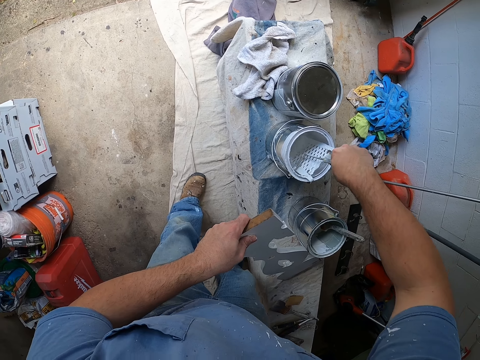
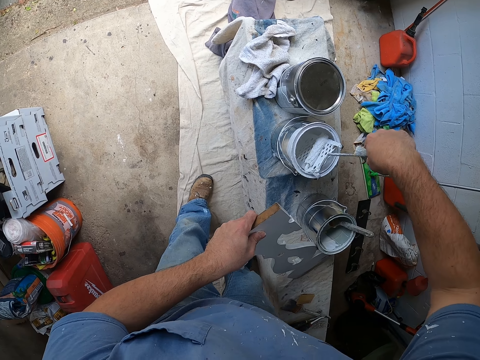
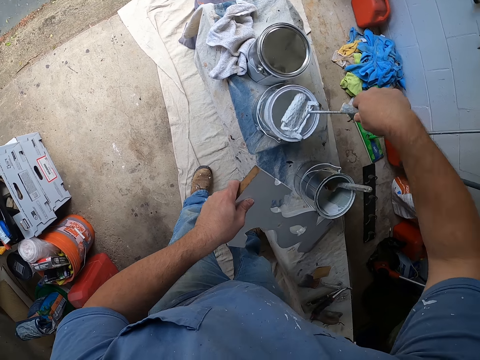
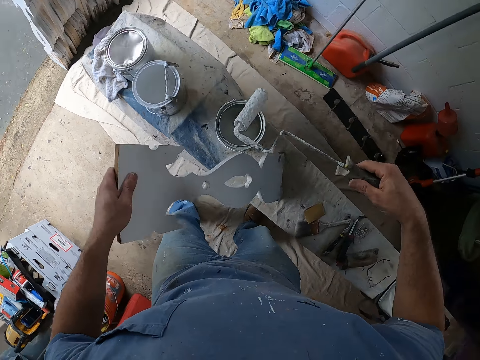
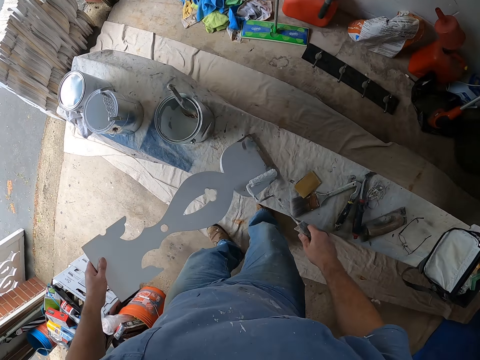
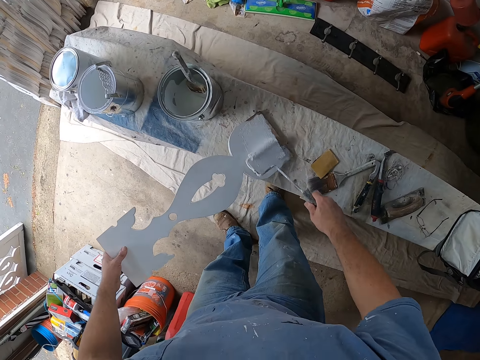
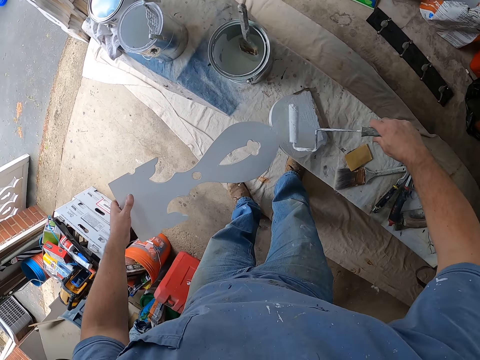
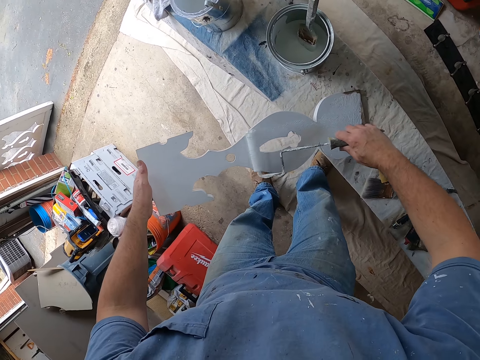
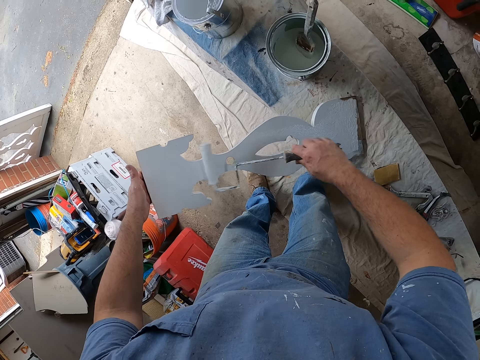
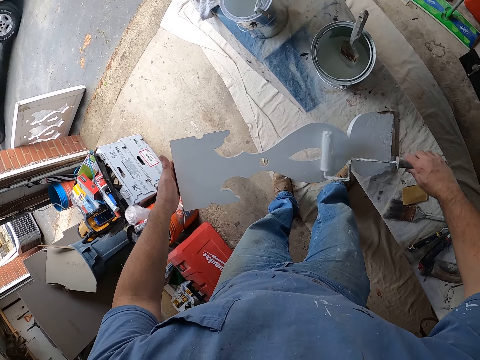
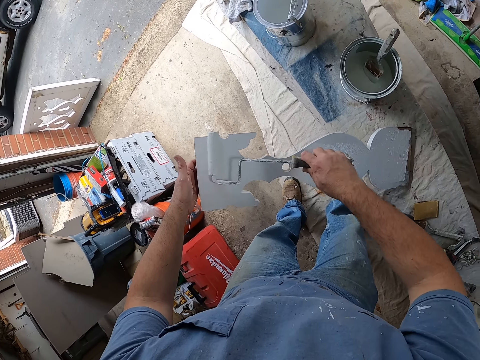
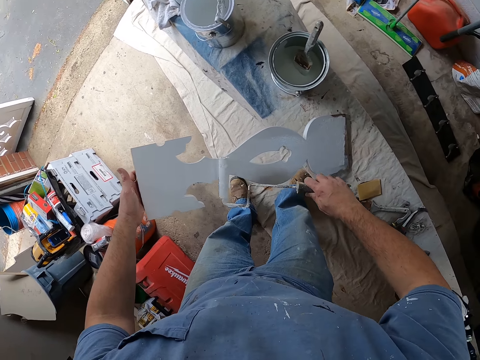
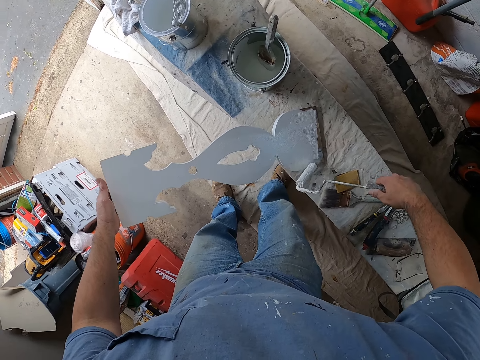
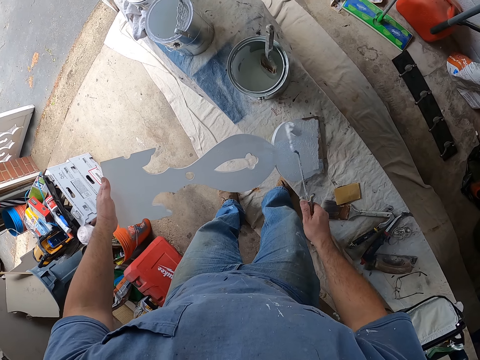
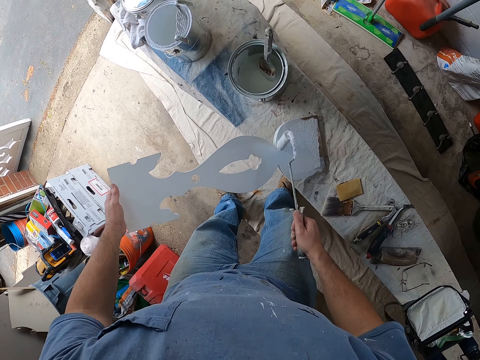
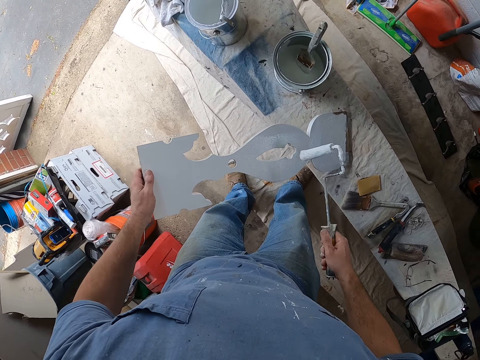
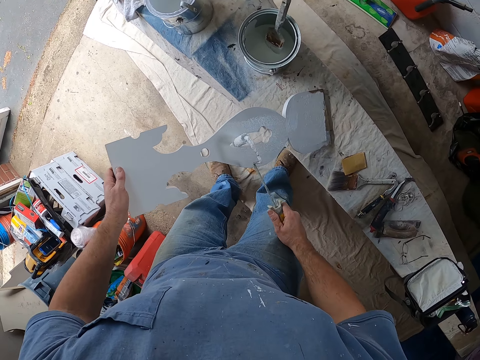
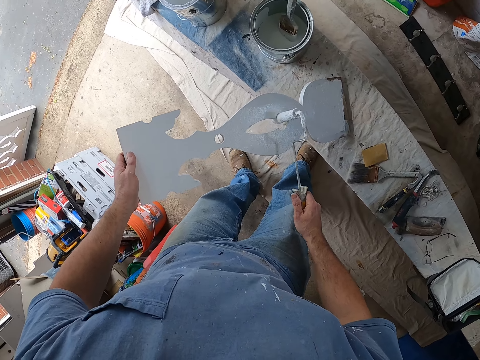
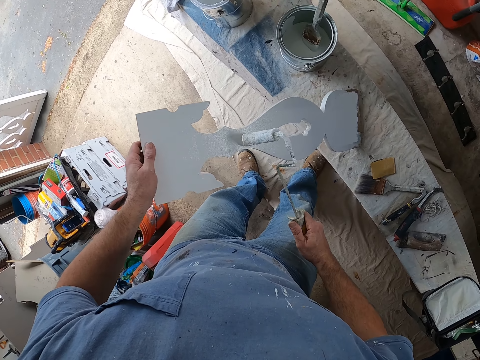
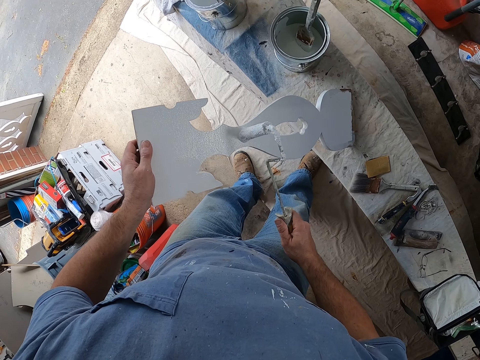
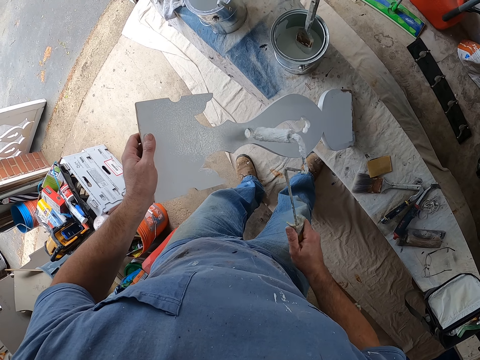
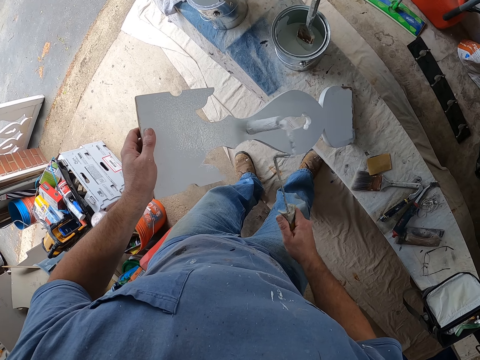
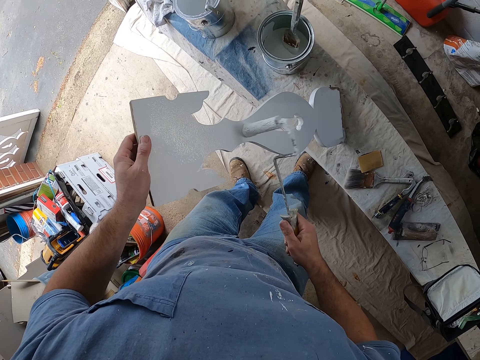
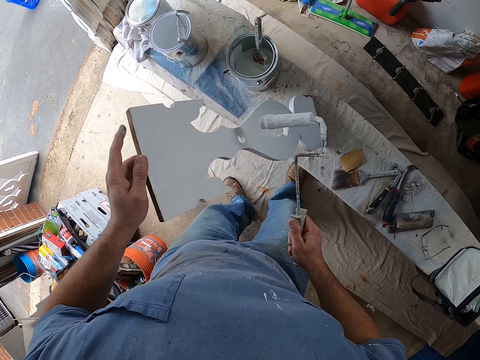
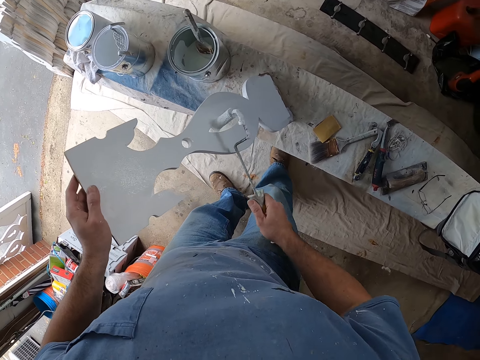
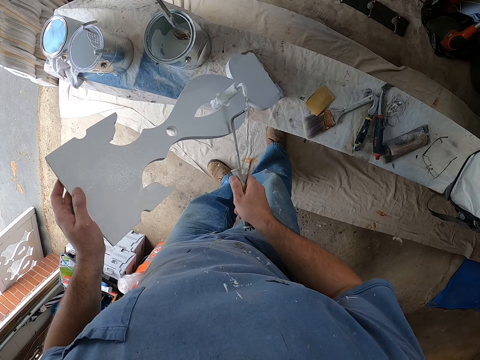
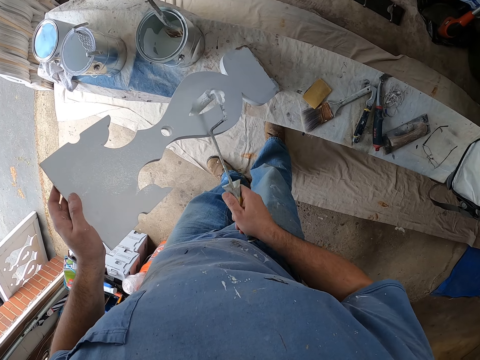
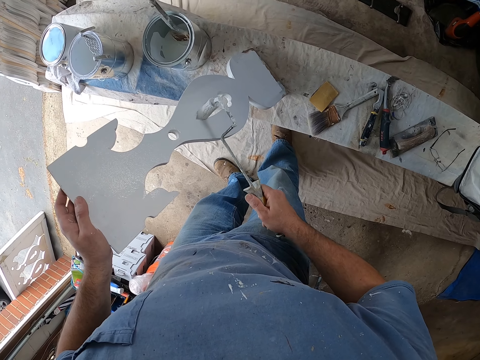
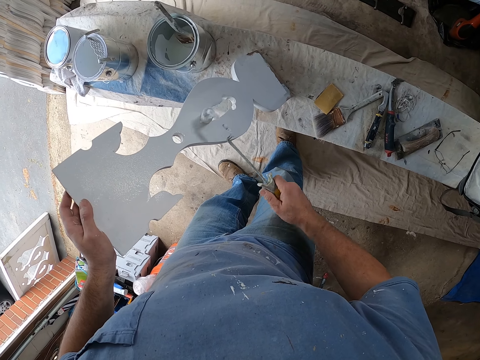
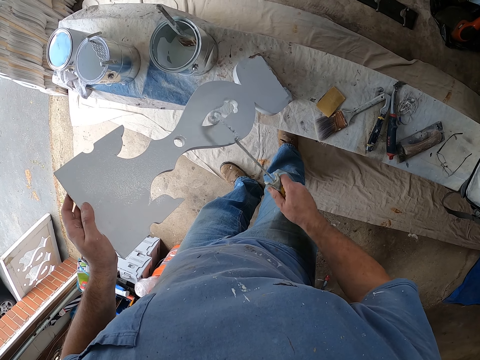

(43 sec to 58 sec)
The camera wearer gets paint from the paint container using the paint roller. They roll the roller brush on a paint tray. They paint the wooden frame with the paint roller.

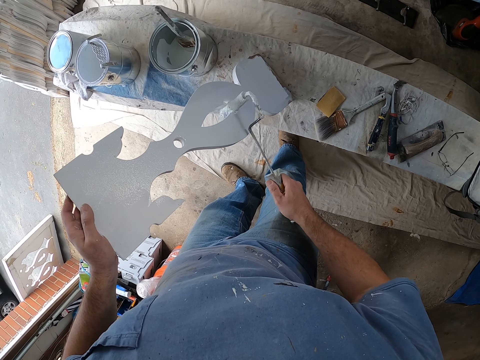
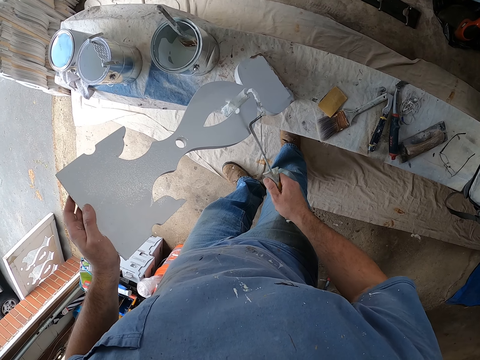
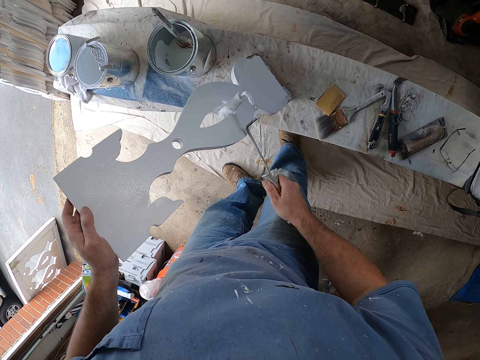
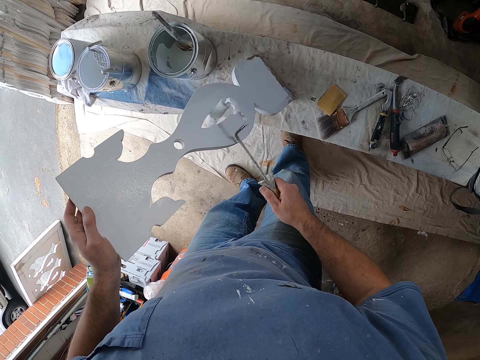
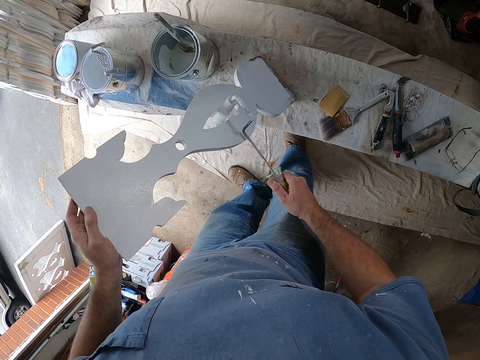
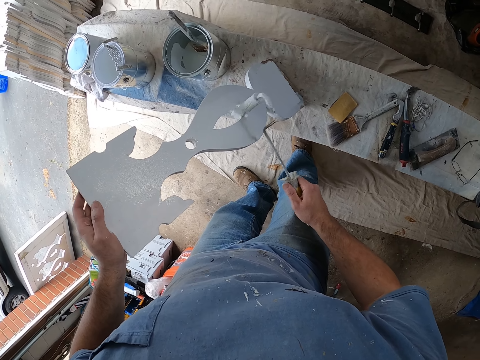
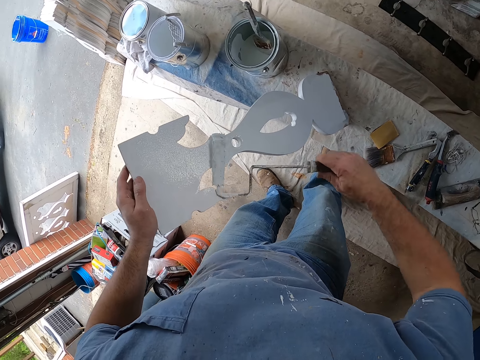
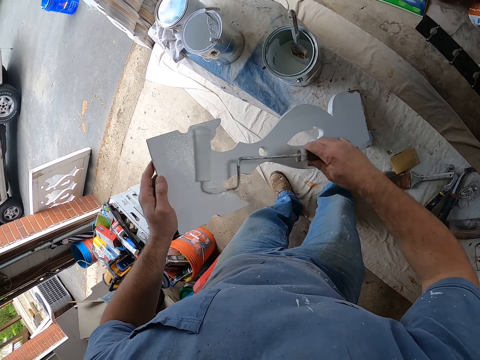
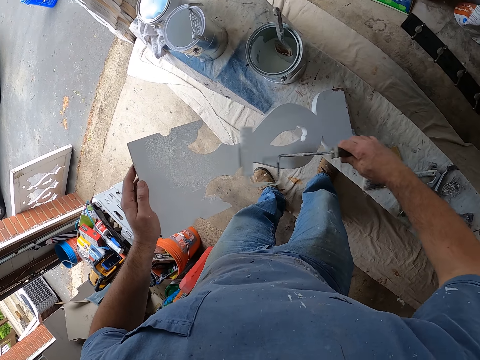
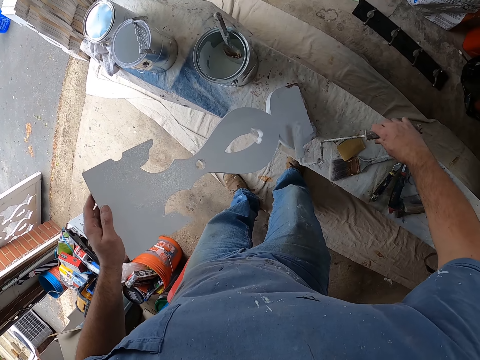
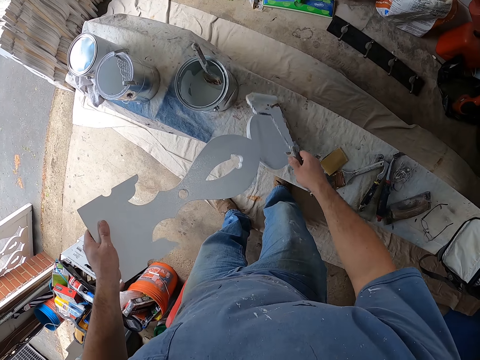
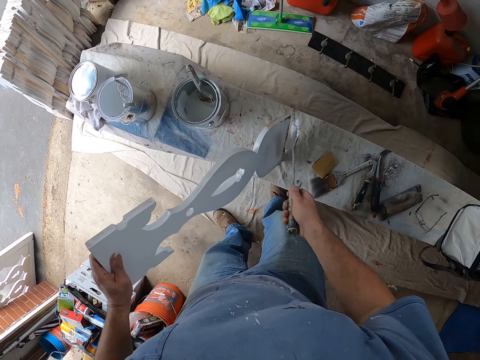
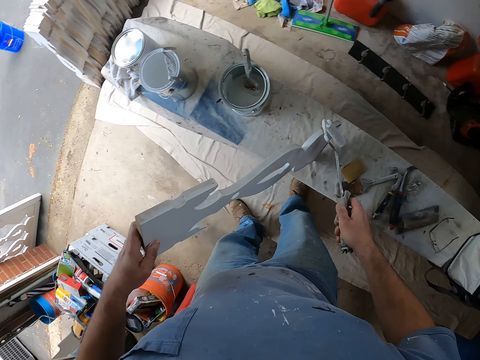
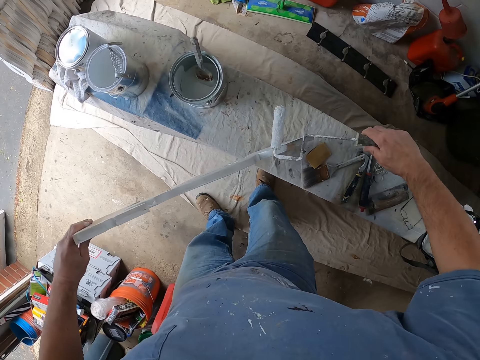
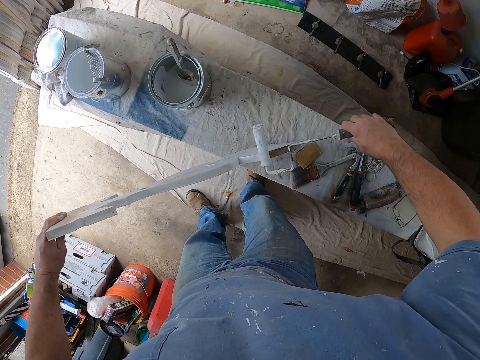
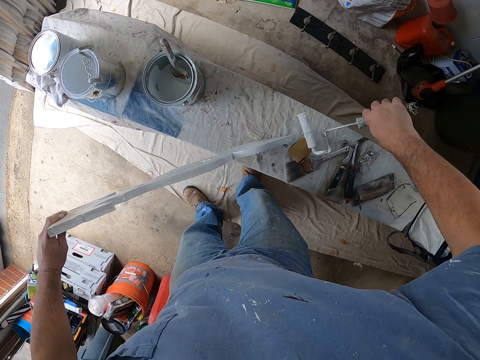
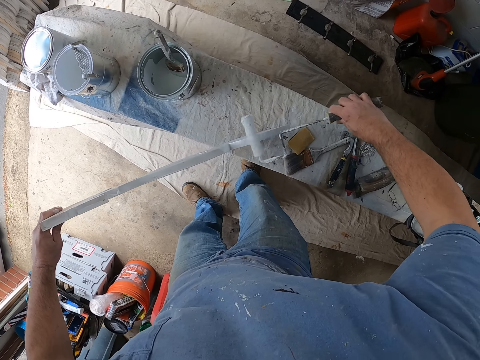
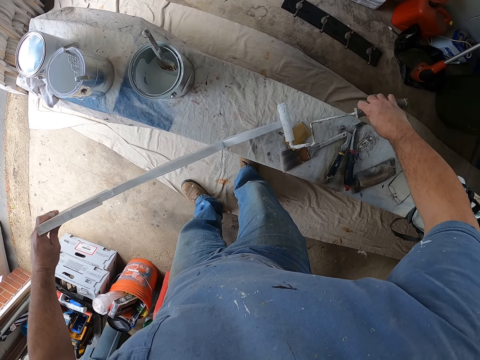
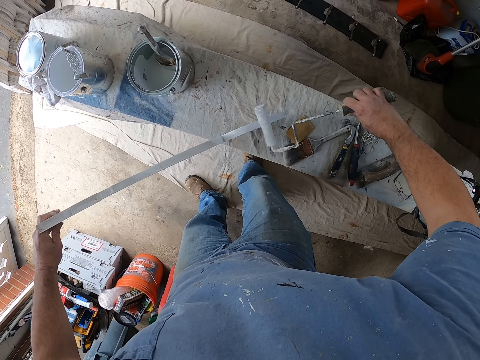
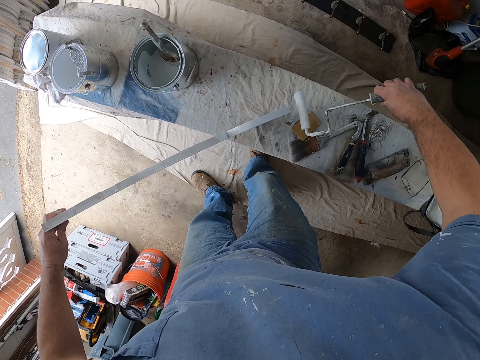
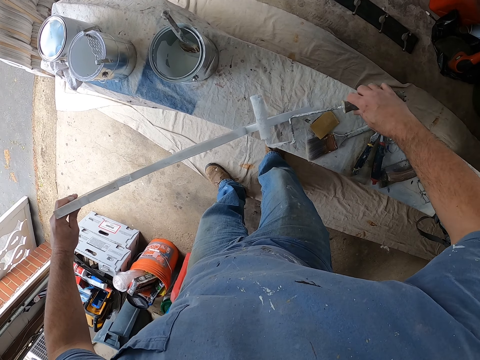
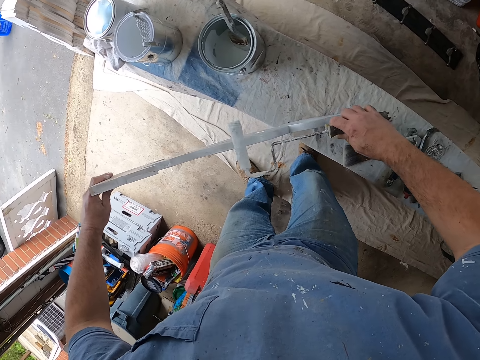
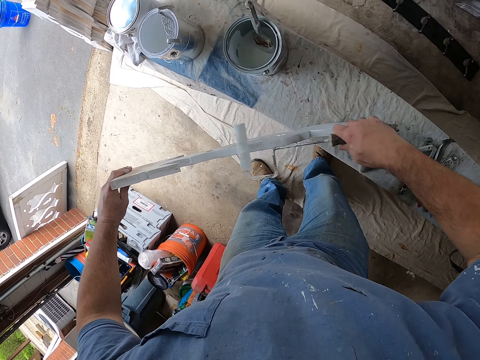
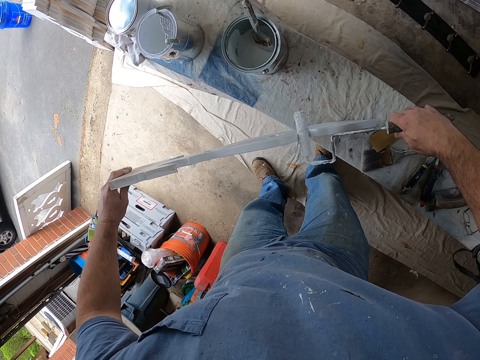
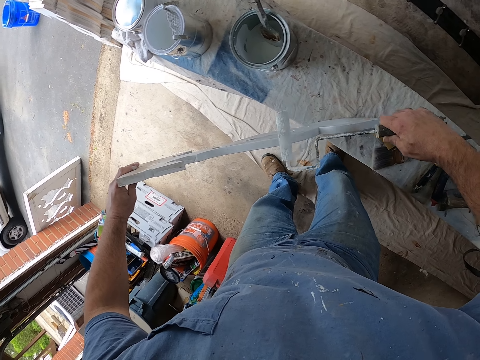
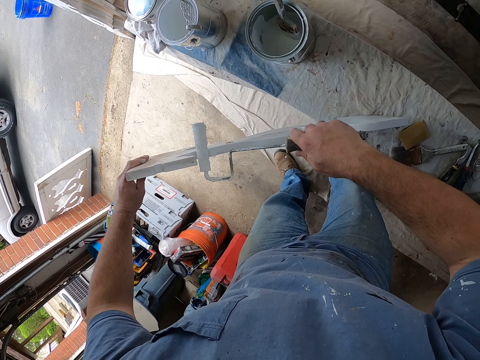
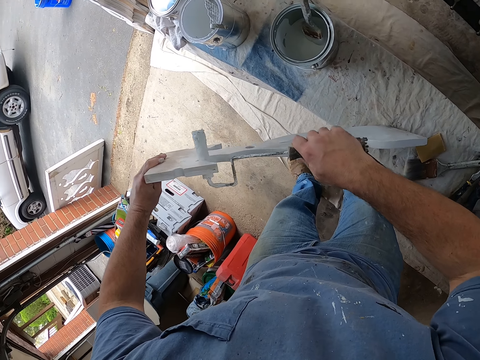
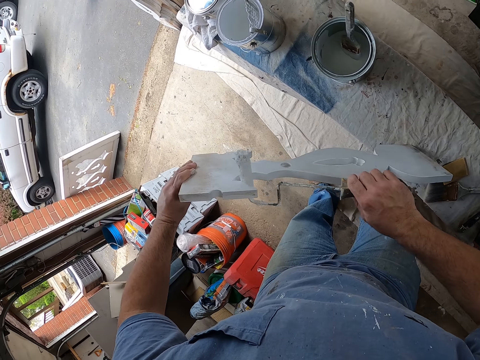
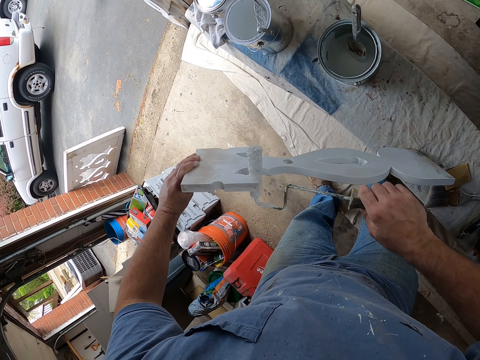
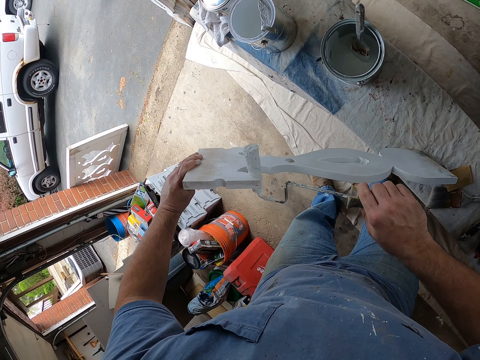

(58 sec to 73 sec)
The camera wearer turns the wooden structure.
